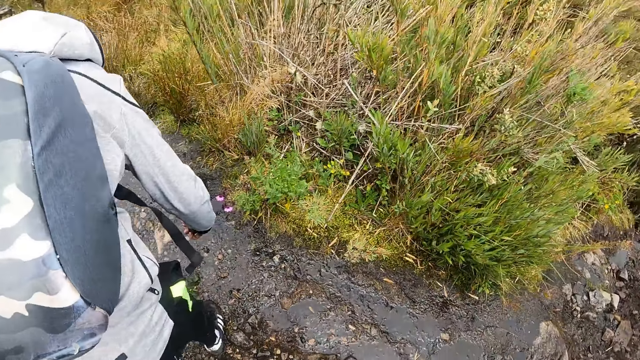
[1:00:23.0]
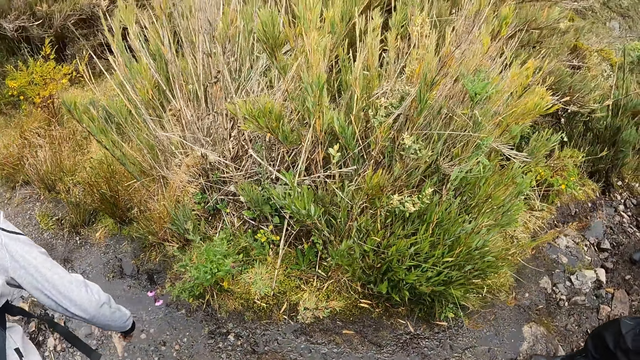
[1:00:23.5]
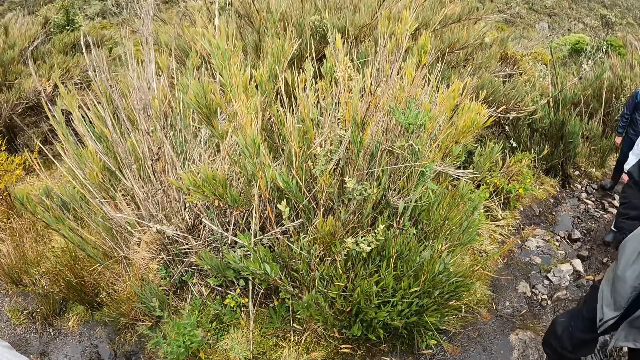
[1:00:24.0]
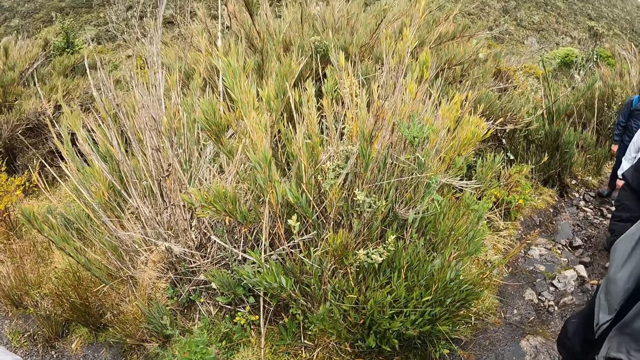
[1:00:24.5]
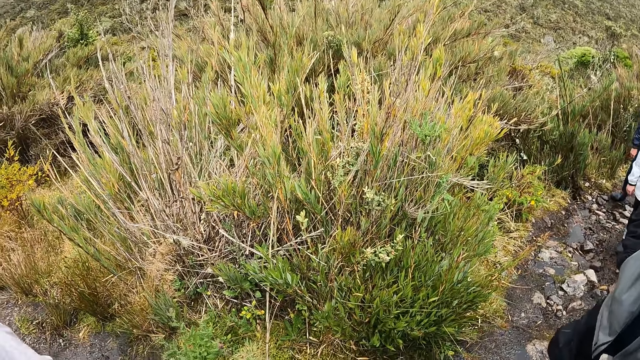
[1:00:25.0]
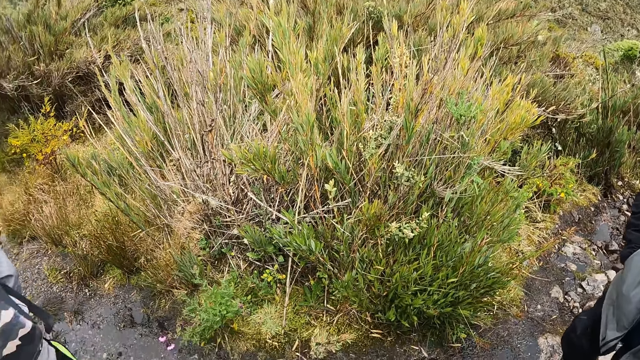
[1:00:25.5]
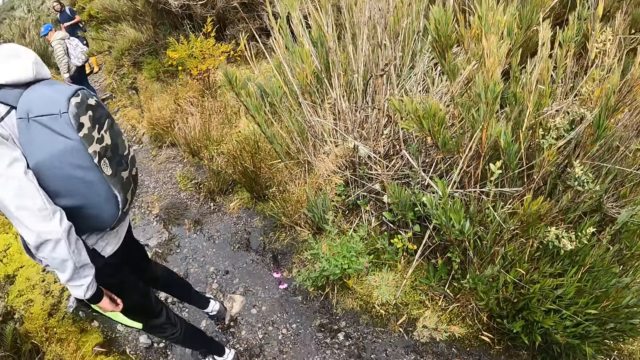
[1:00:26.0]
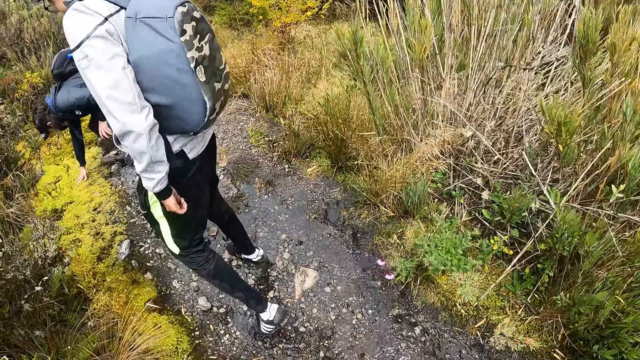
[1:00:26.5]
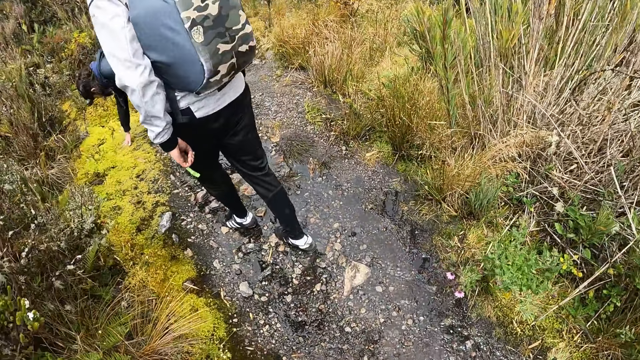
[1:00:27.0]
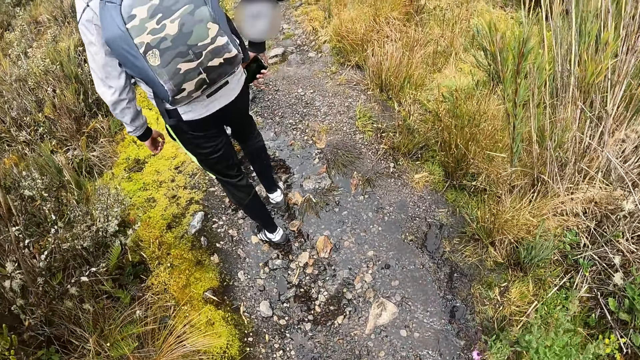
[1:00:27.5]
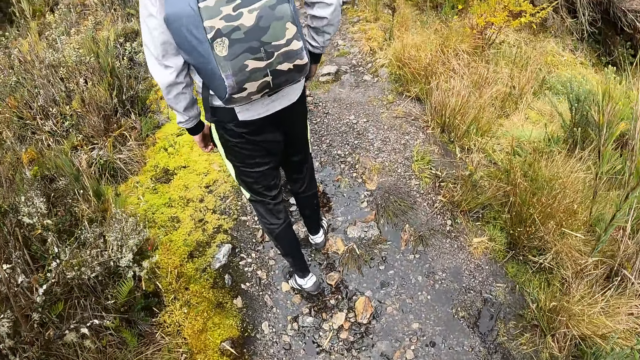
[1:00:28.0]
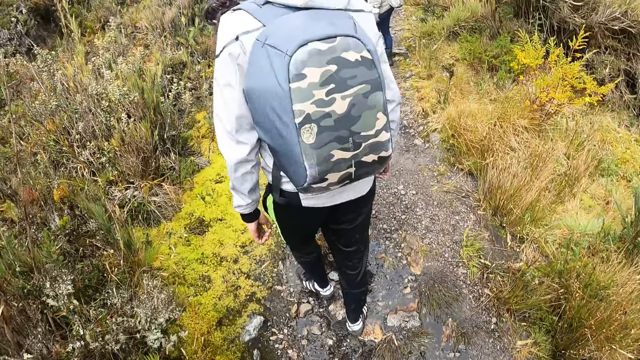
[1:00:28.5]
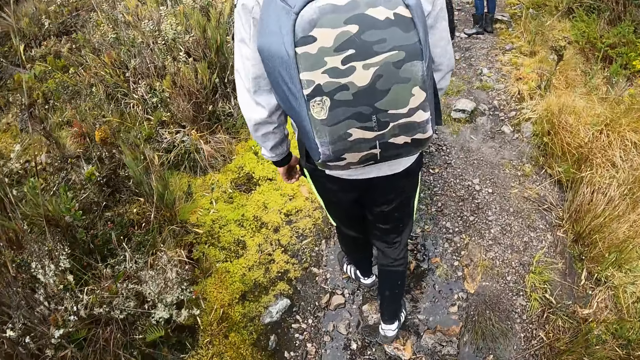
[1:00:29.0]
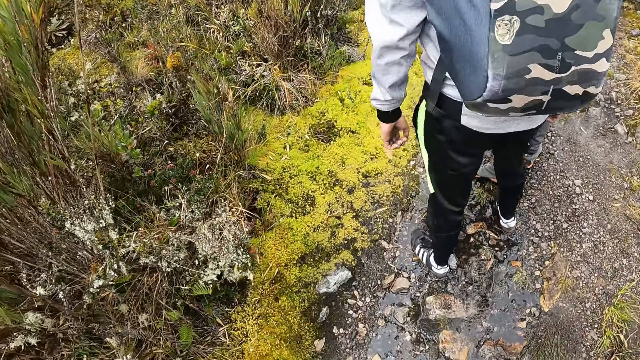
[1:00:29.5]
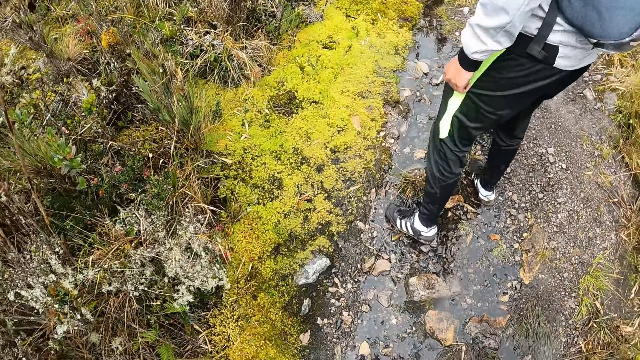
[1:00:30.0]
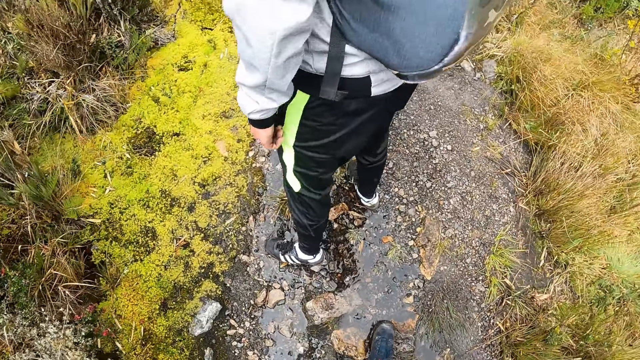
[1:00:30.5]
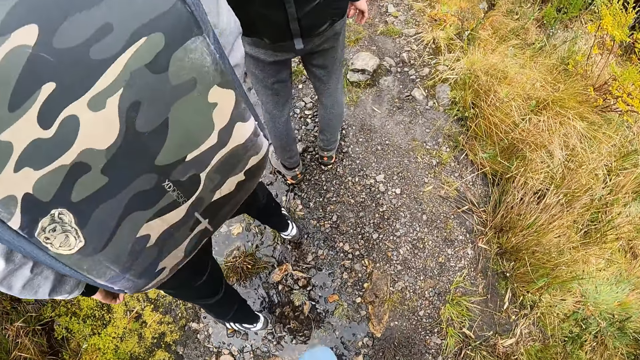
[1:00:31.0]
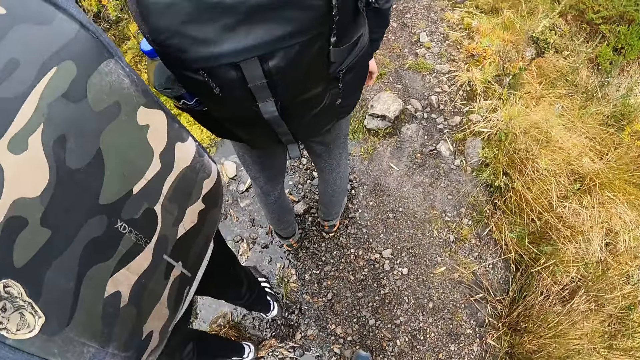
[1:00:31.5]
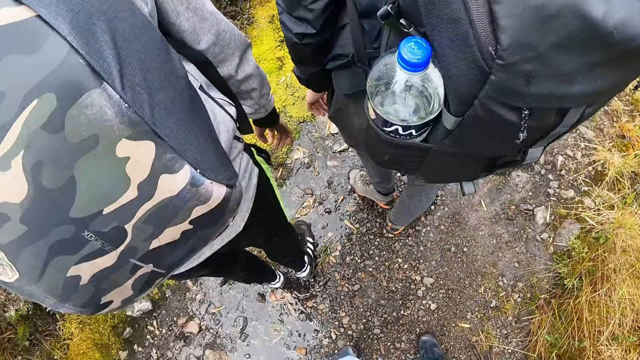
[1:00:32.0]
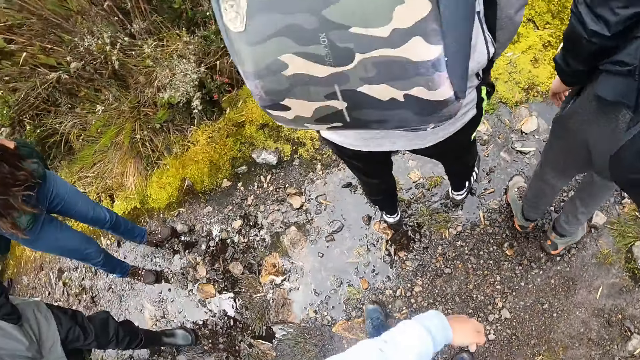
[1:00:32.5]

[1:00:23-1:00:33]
The camera wearer walks on the pathway in the forest with the group of people. They hike the mountain.

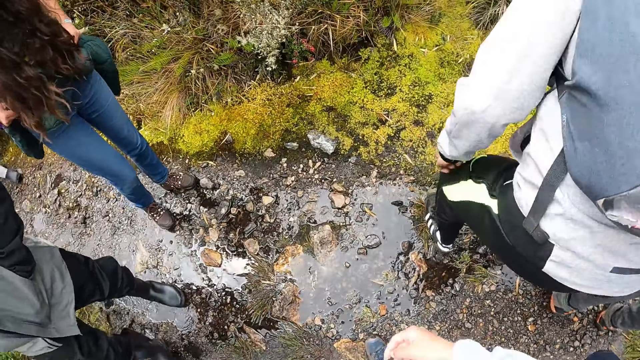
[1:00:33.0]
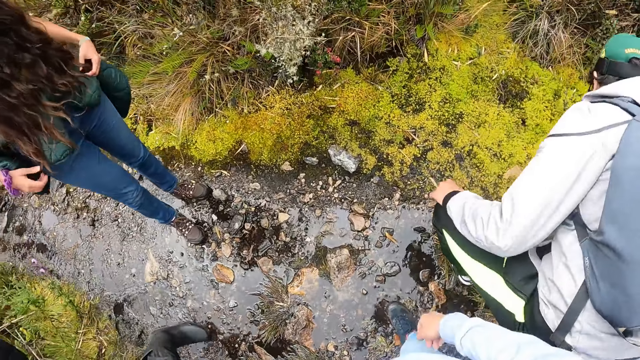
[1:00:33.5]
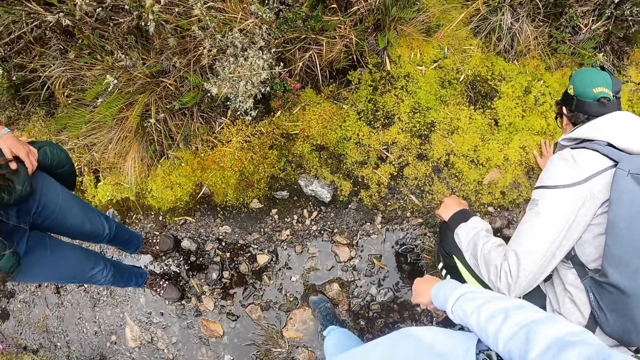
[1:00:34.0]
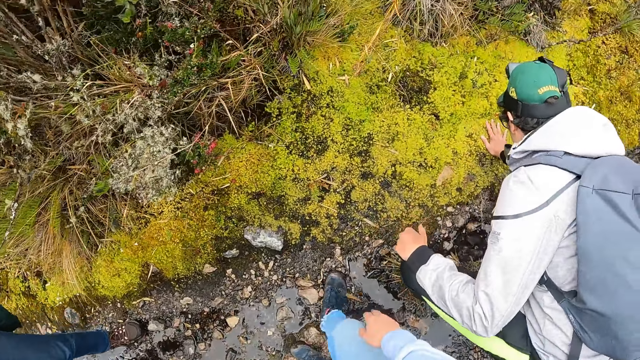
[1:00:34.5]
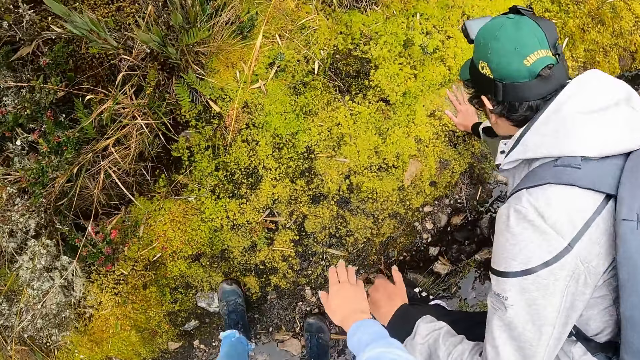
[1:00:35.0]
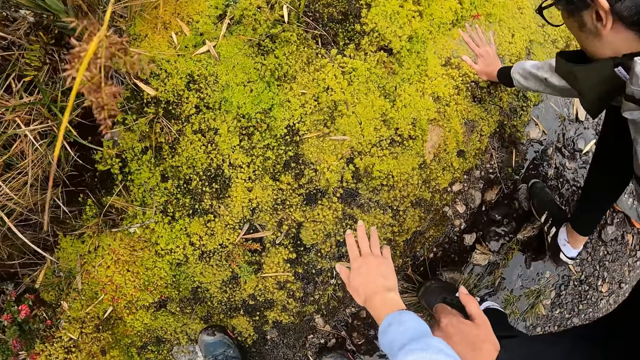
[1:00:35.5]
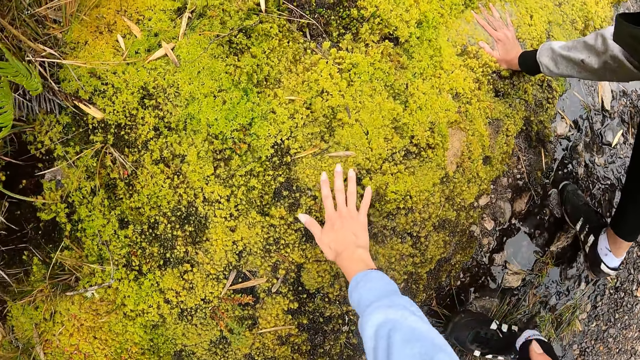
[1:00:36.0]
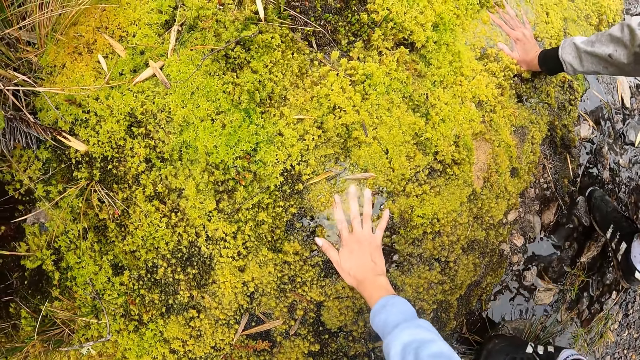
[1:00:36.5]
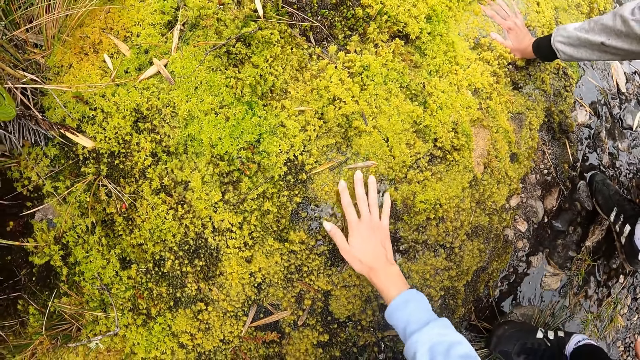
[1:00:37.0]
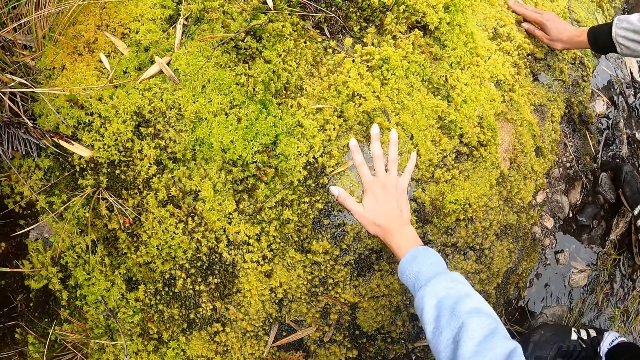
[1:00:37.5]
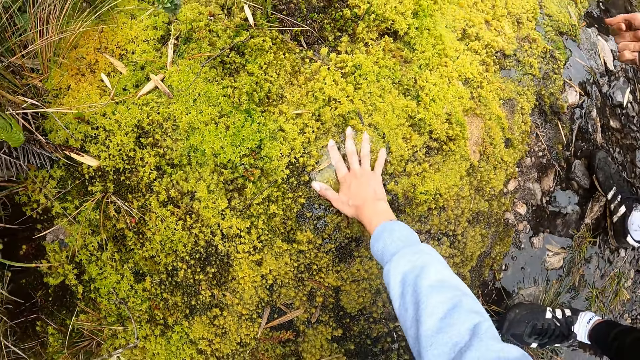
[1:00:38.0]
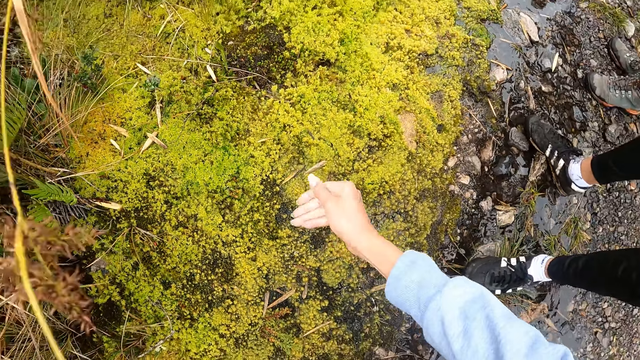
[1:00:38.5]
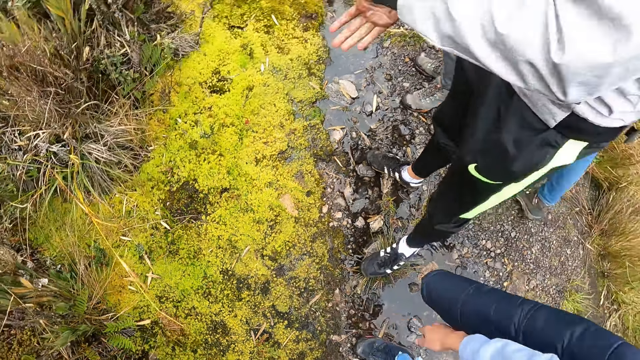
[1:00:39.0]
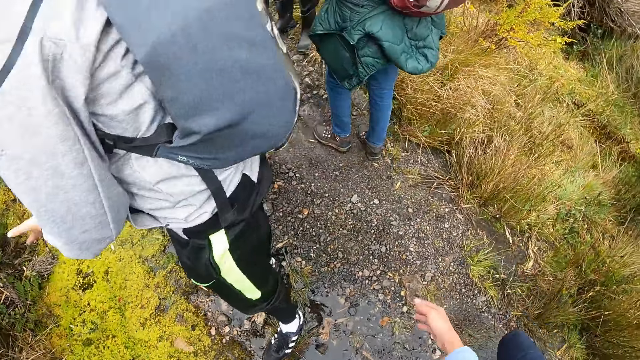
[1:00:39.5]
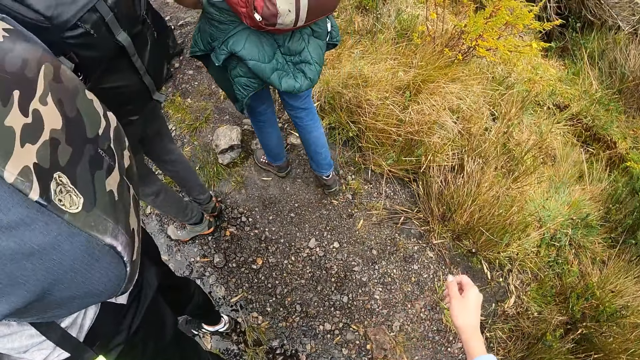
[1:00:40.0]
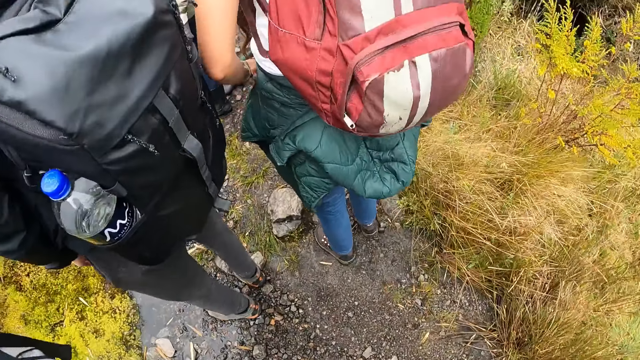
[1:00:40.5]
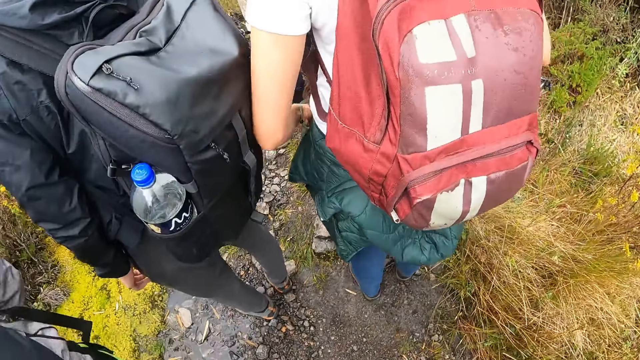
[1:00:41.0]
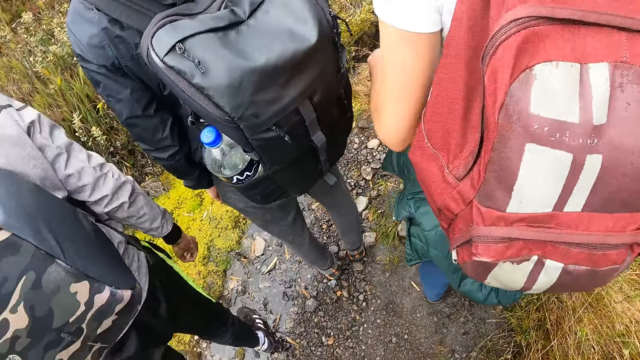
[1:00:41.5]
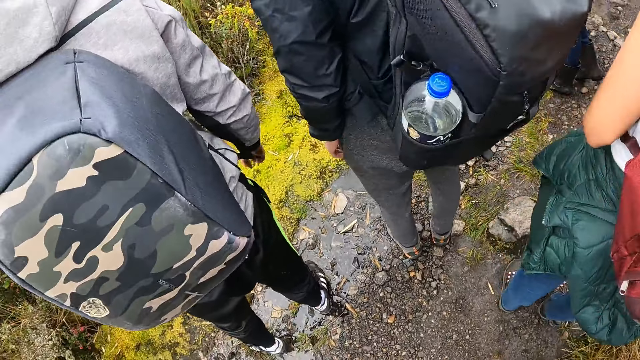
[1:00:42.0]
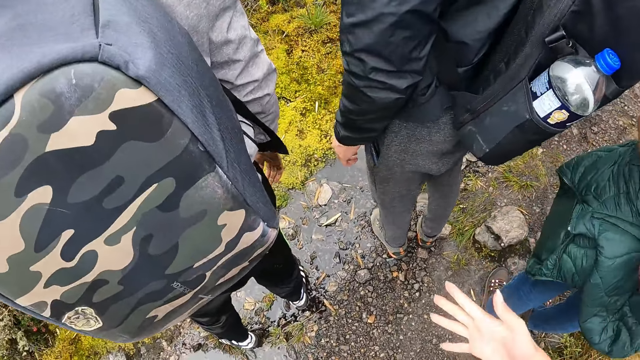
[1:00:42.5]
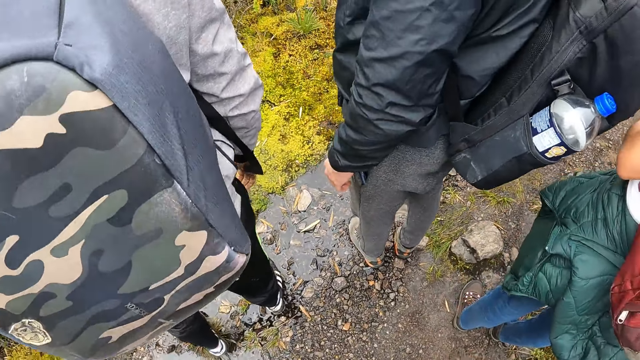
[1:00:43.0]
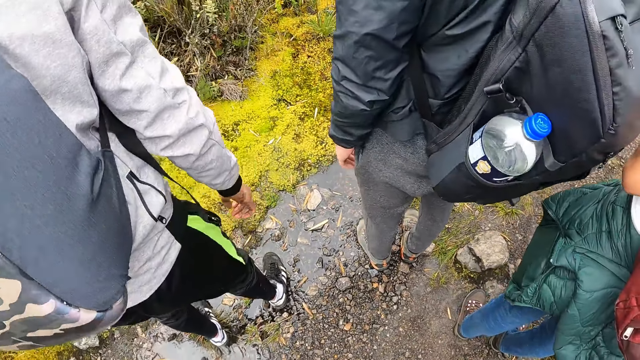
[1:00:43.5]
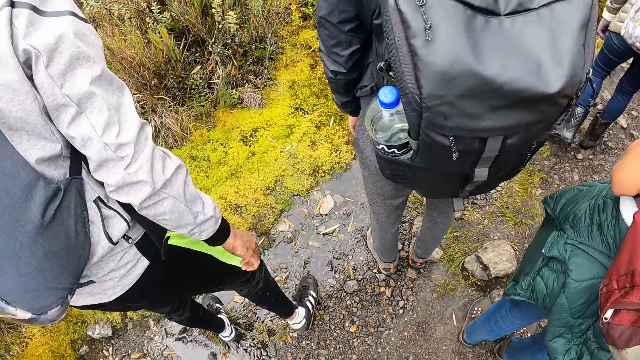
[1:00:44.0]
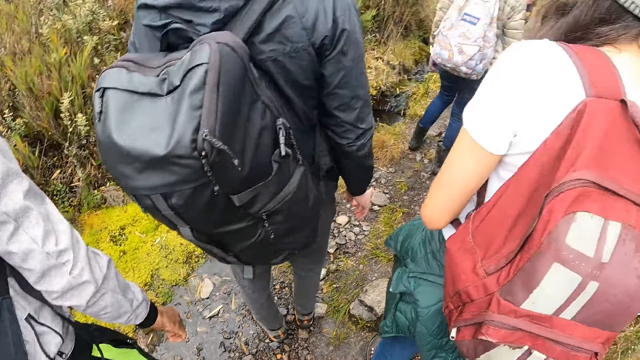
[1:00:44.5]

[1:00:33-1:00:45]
The camera wearer presses the mosses or plant on the forest ground with her right hand. She stares at the plant.
